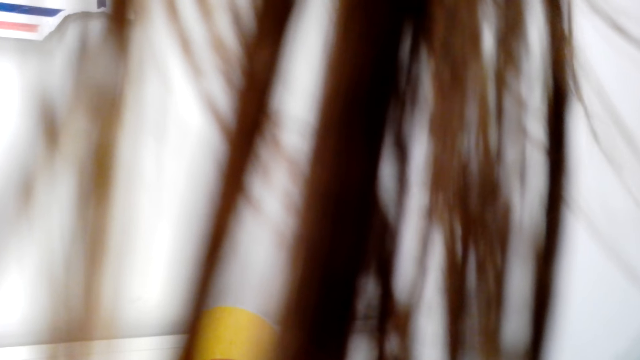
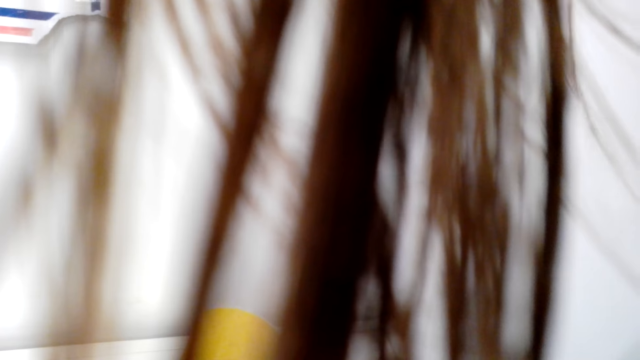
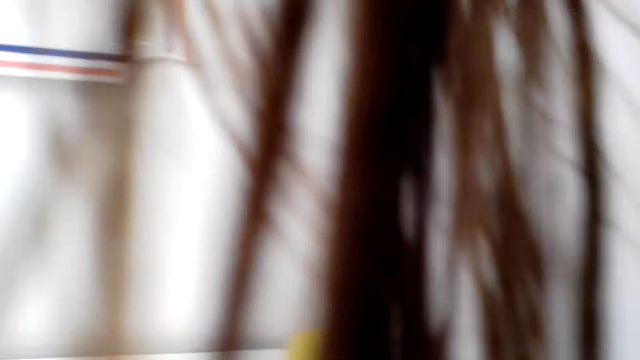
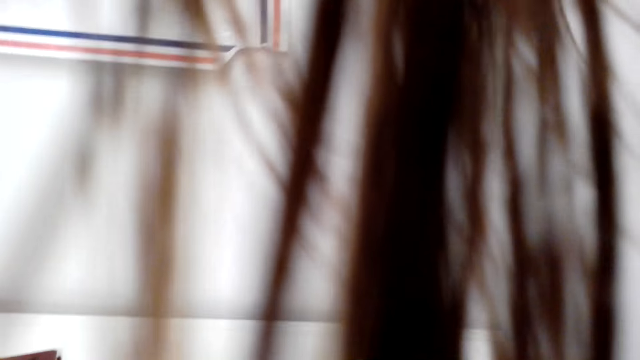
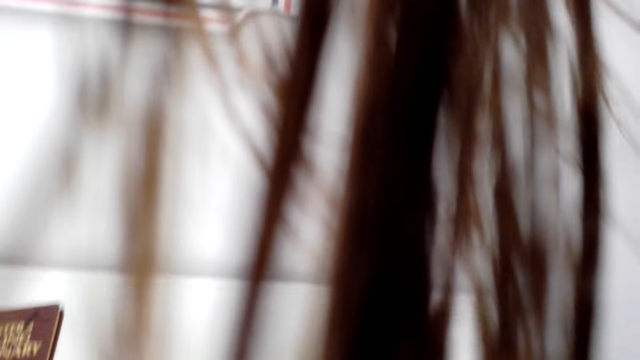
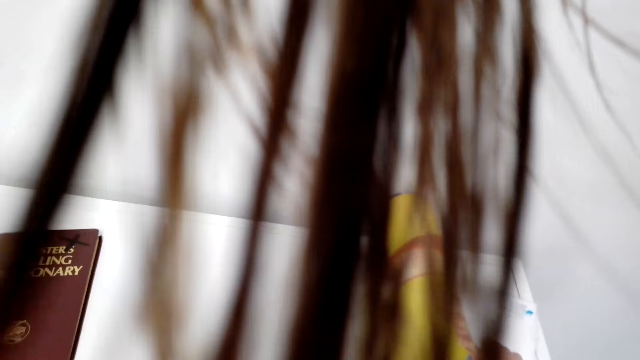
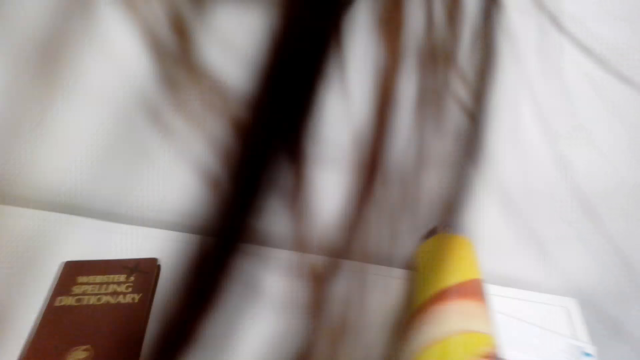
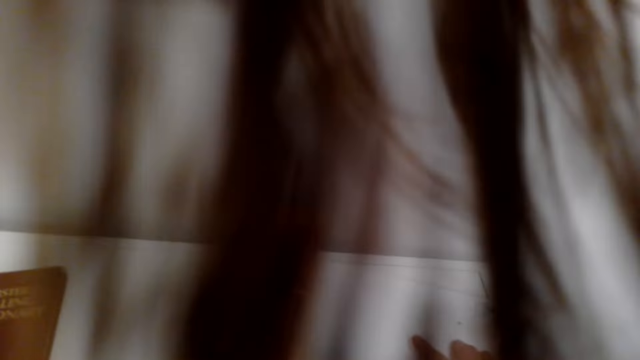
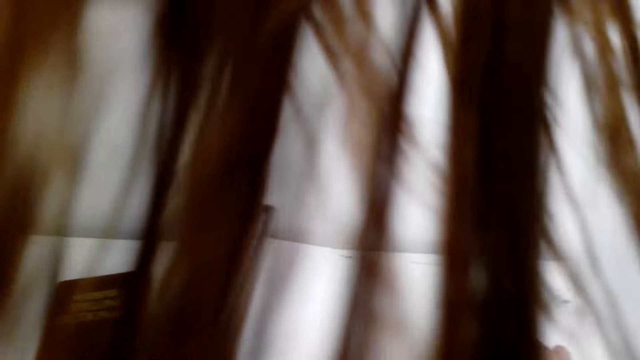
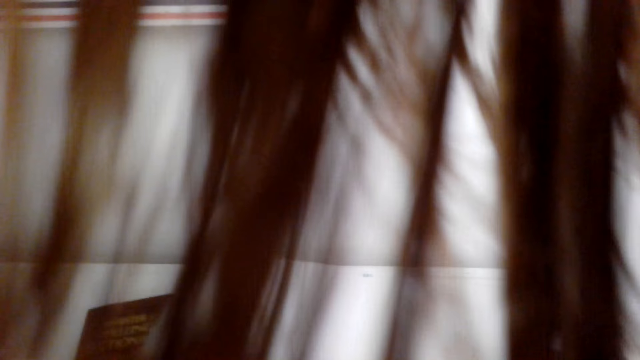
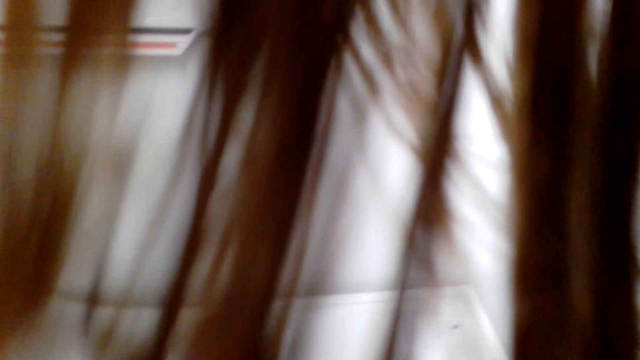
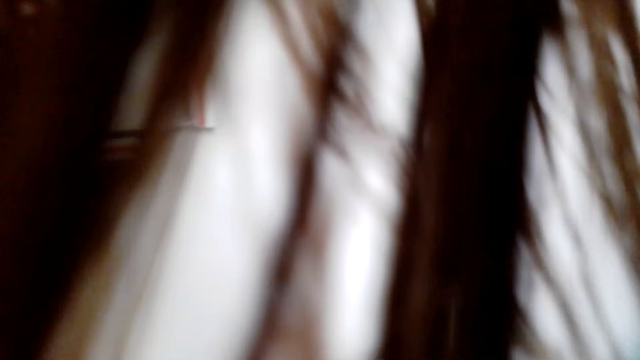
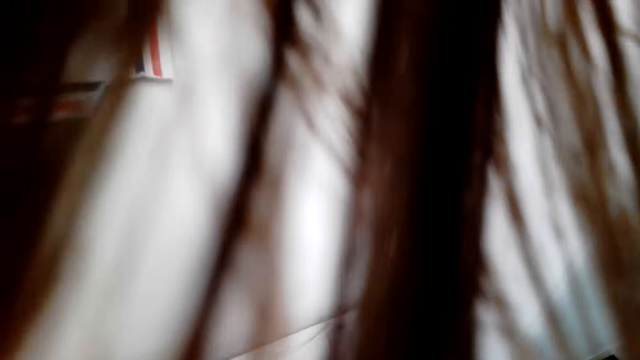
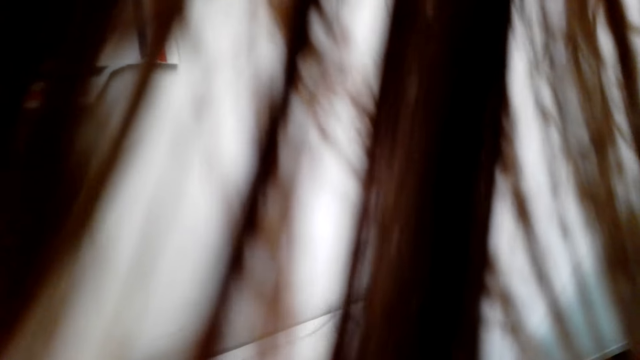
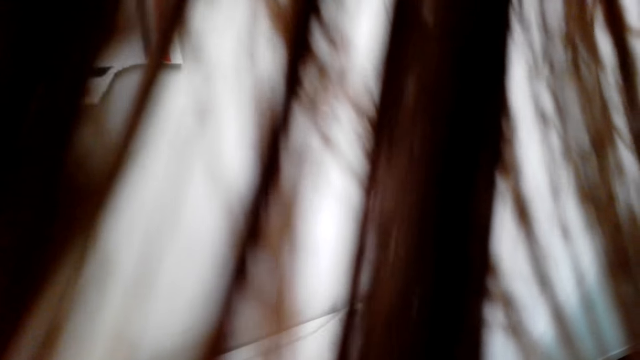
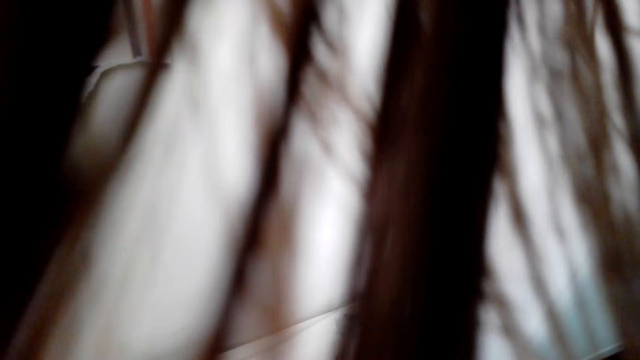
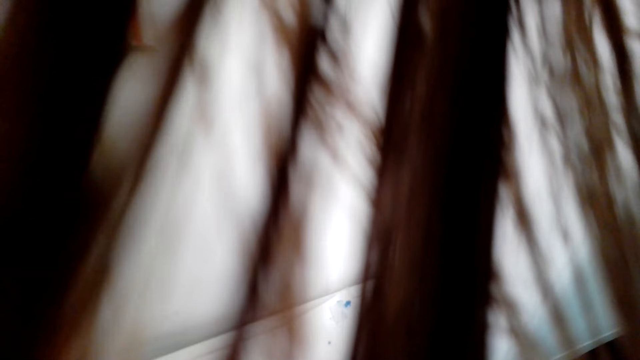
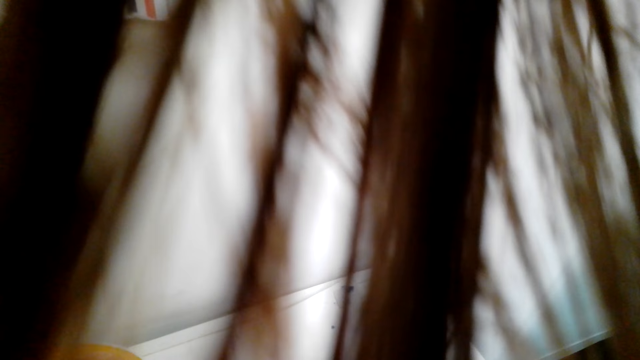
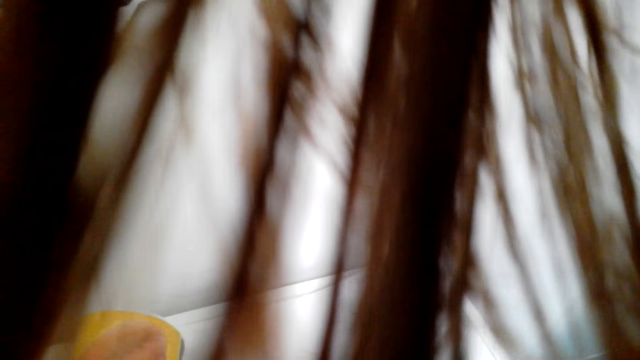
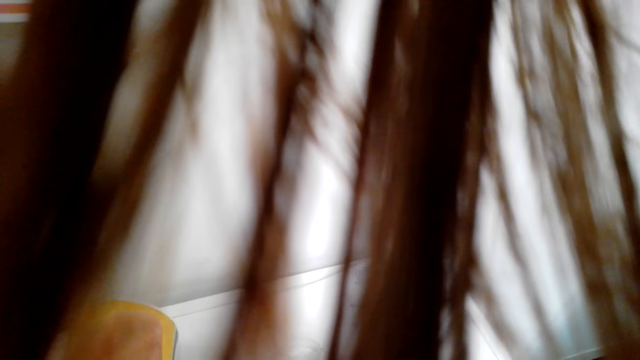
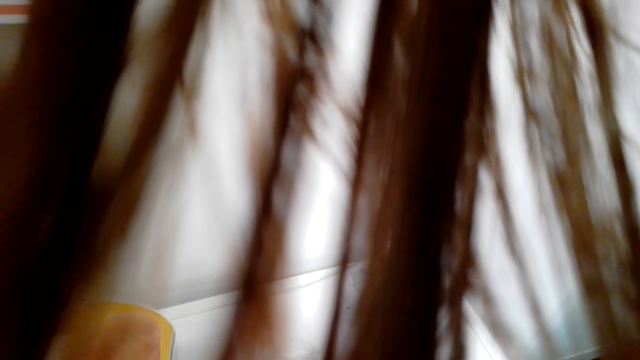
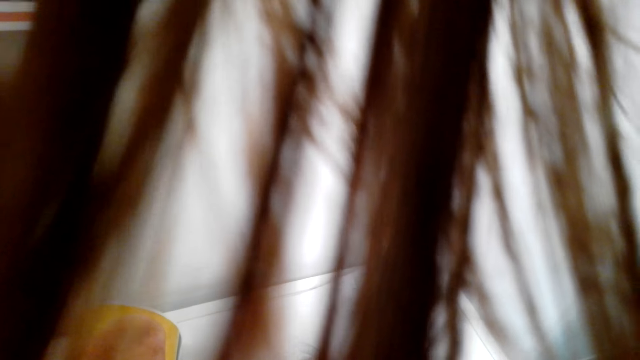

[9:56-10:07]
The camera wearer unfolds the paper roll.

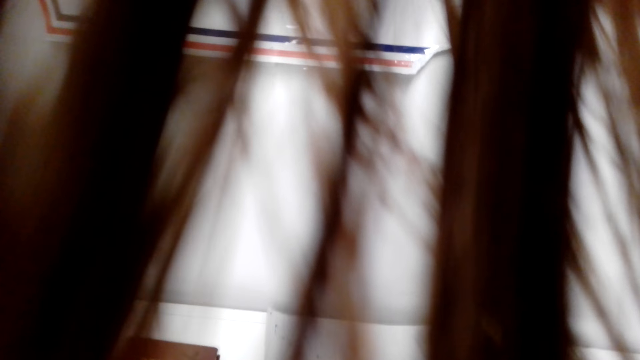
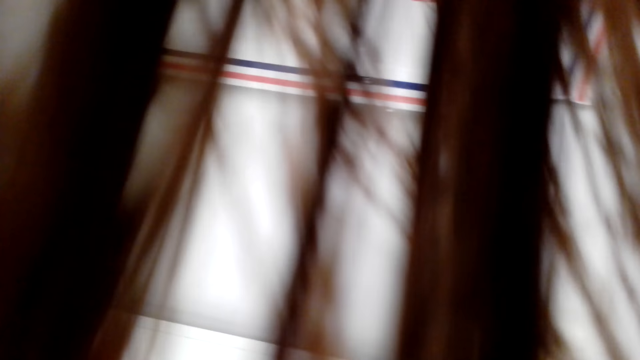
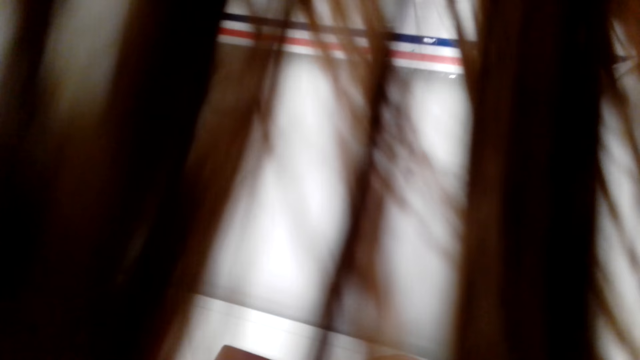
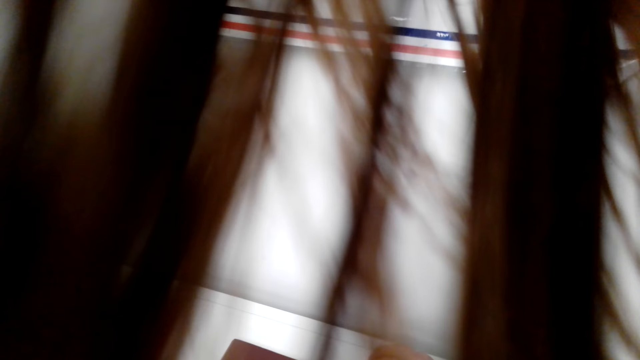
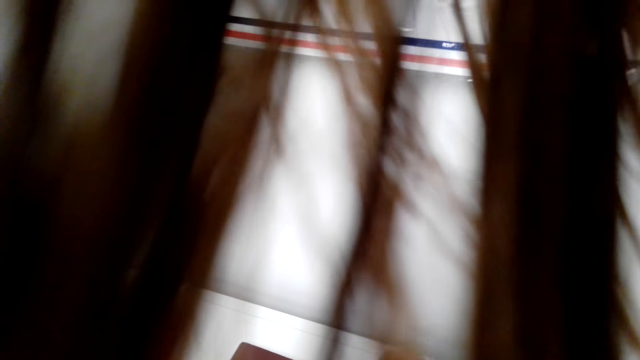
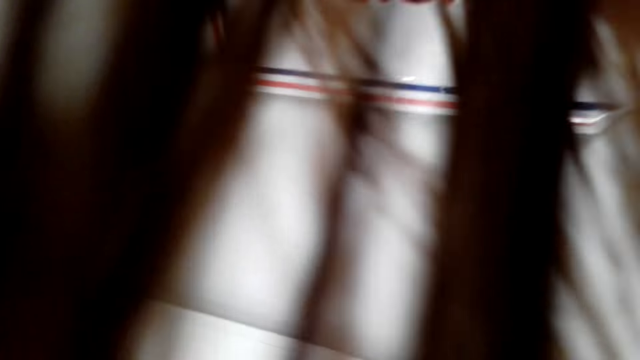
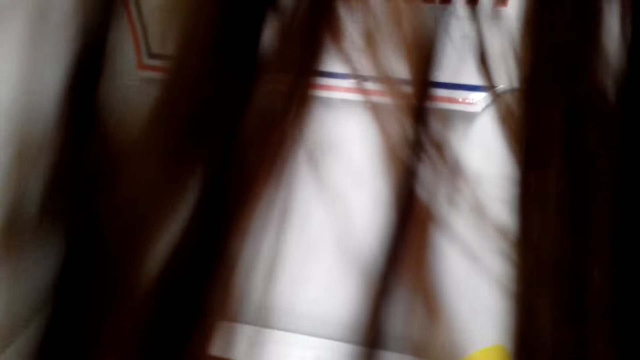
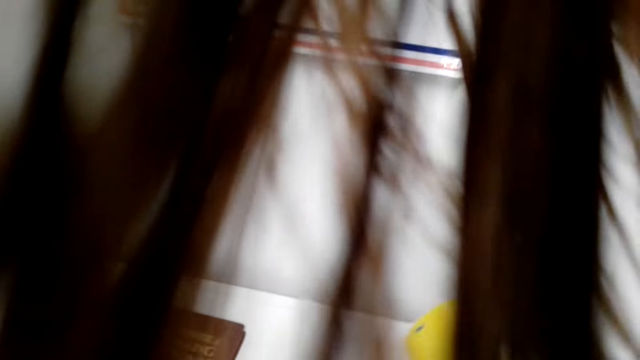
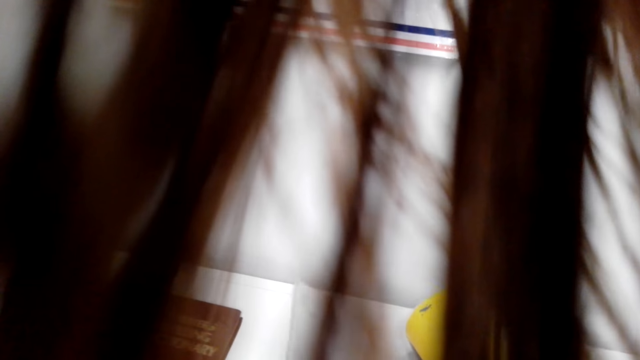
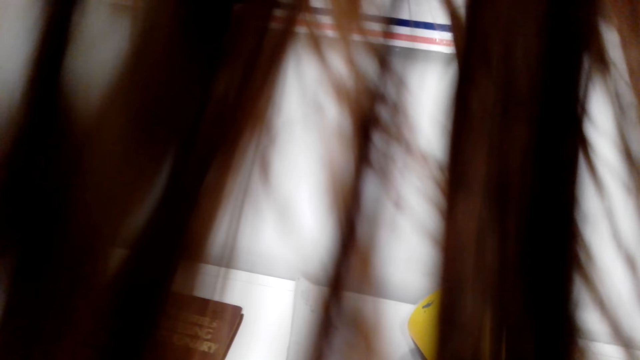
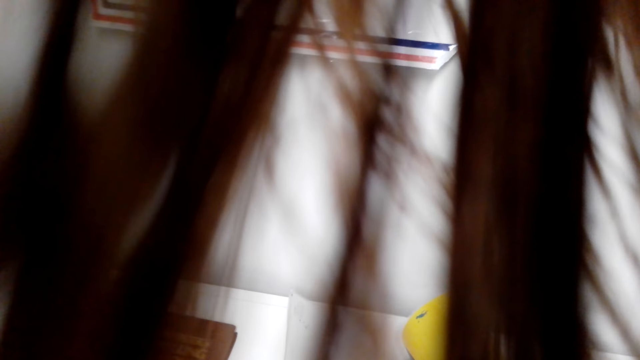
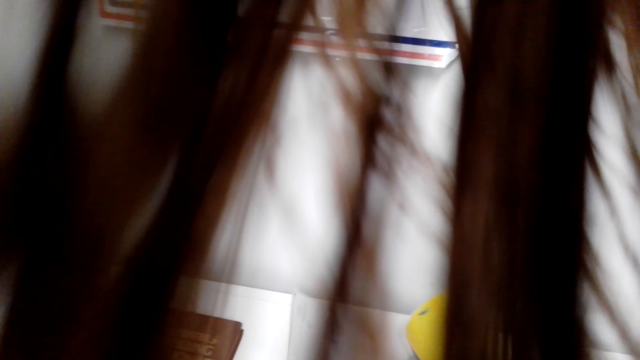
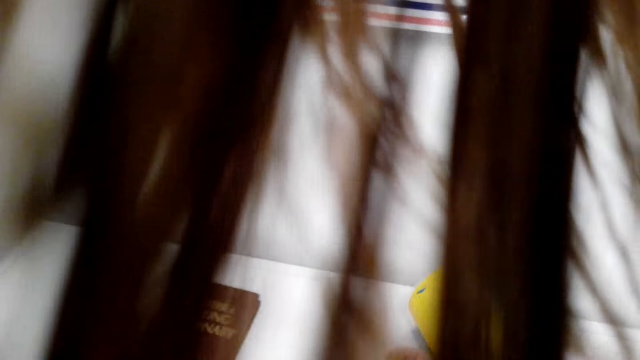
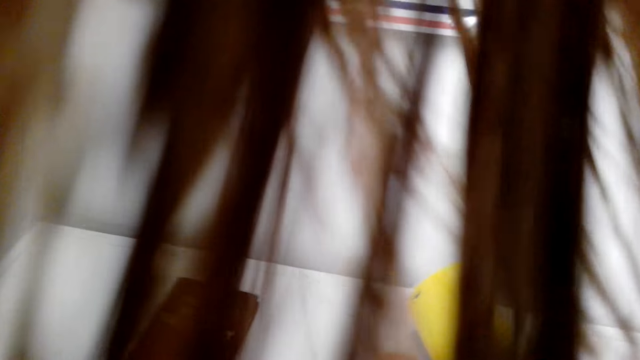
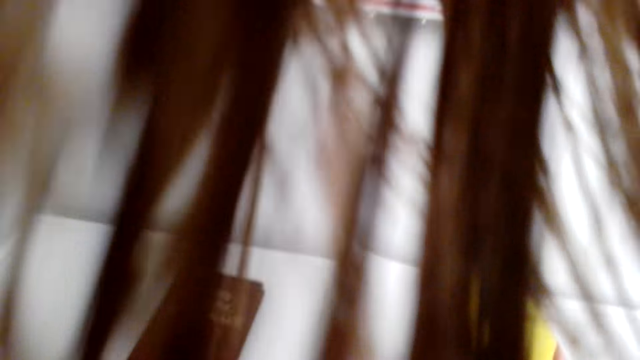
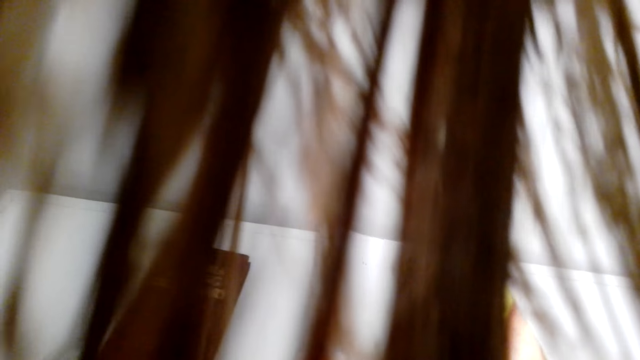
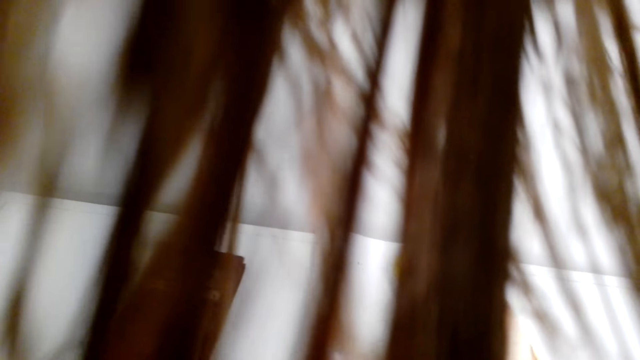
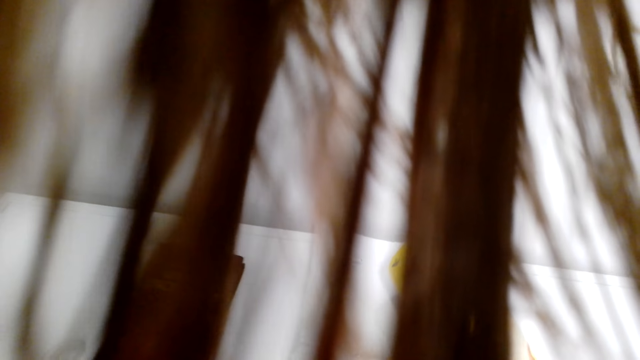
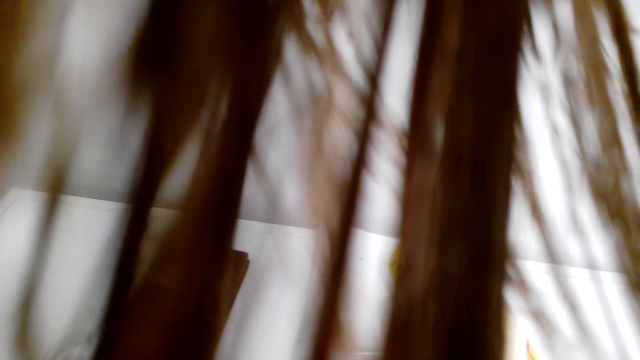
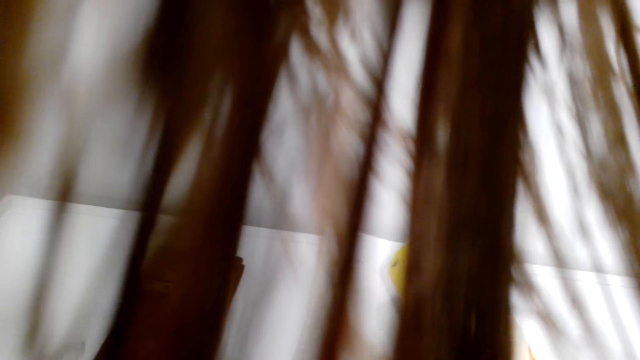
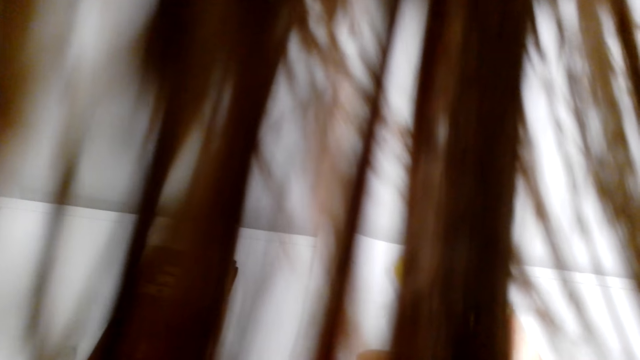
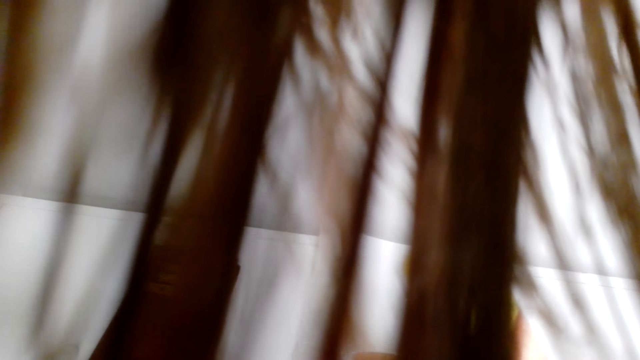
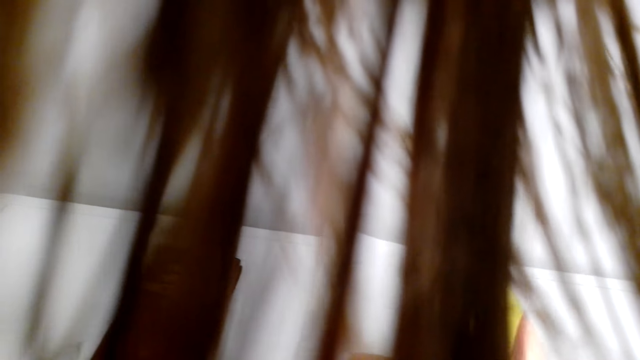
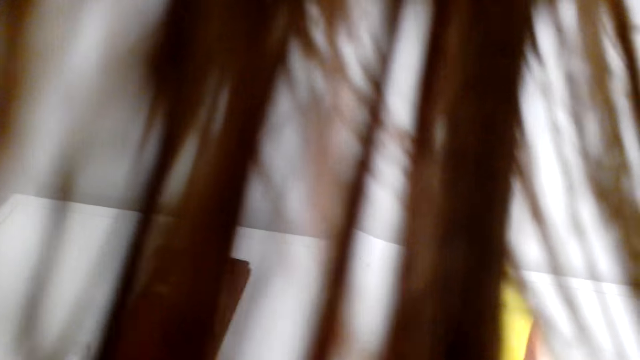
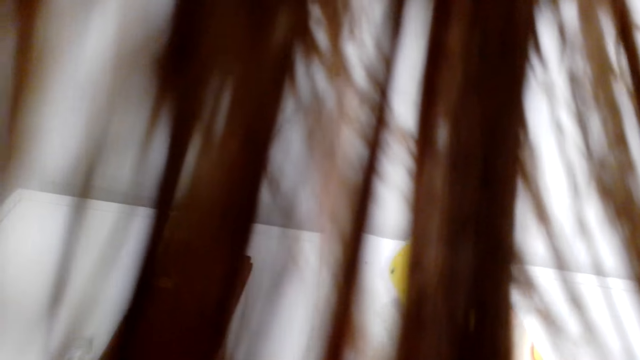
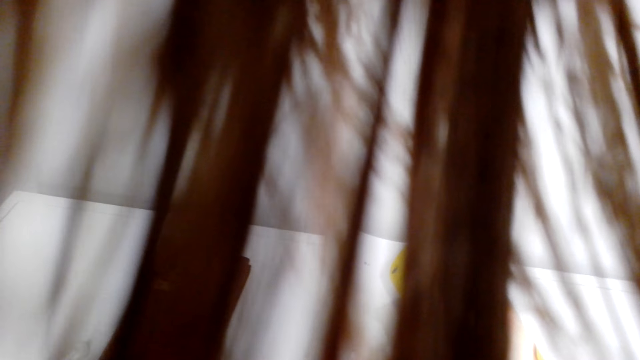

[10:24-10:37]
The camera wearer puts glue in the wallpaper.
